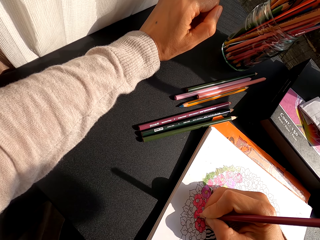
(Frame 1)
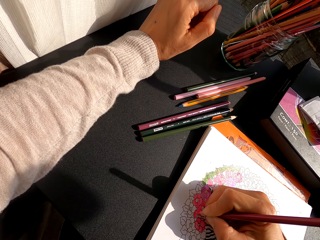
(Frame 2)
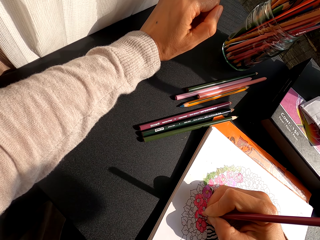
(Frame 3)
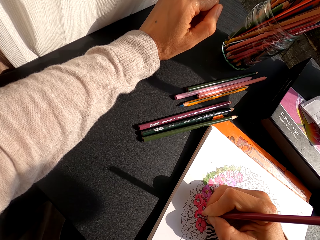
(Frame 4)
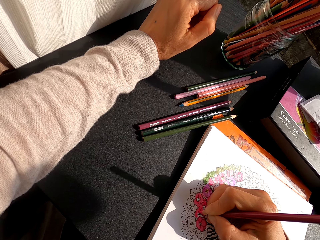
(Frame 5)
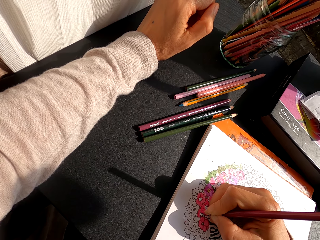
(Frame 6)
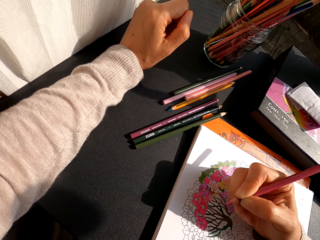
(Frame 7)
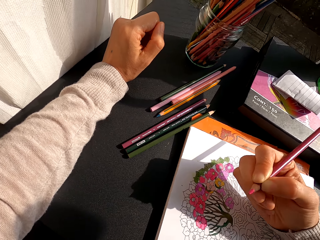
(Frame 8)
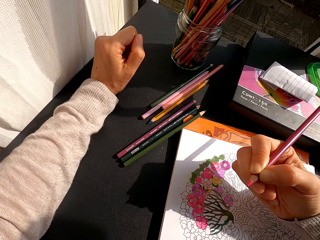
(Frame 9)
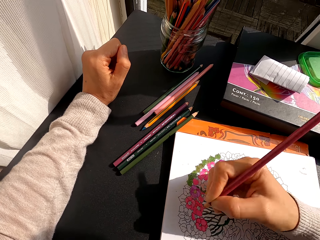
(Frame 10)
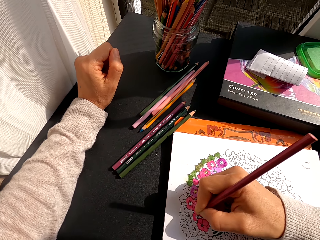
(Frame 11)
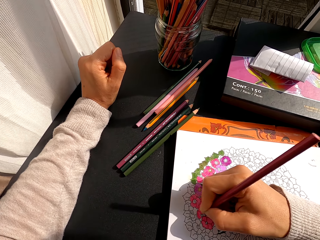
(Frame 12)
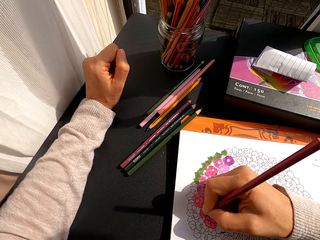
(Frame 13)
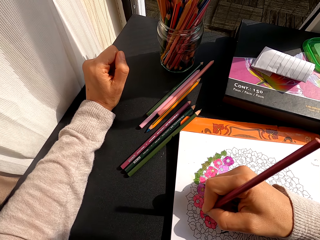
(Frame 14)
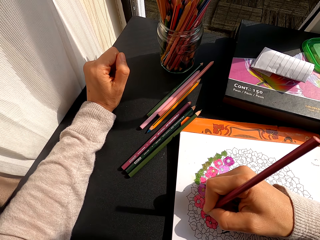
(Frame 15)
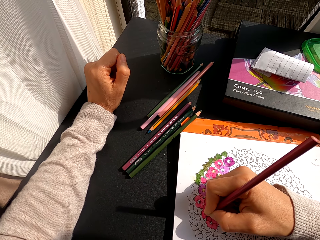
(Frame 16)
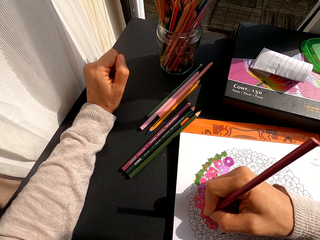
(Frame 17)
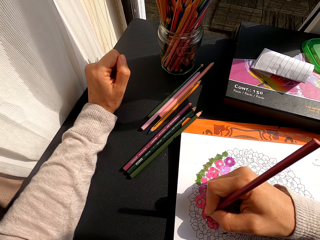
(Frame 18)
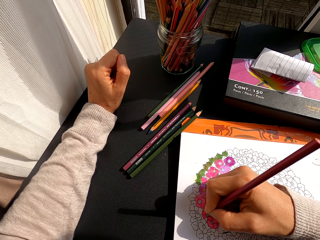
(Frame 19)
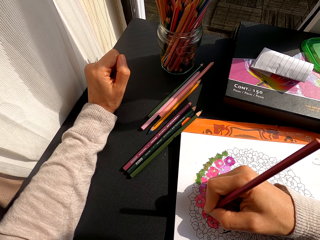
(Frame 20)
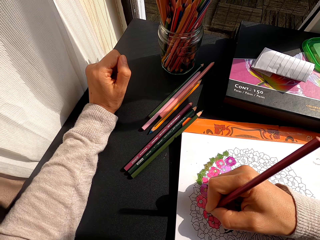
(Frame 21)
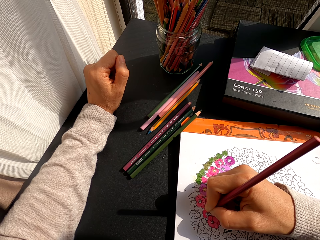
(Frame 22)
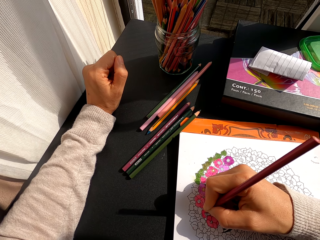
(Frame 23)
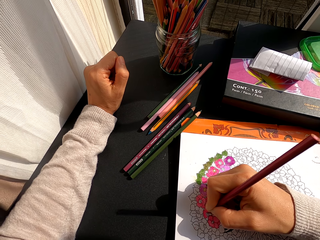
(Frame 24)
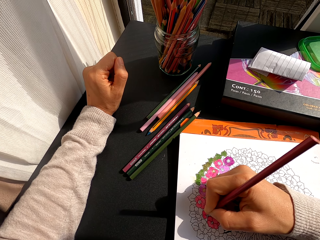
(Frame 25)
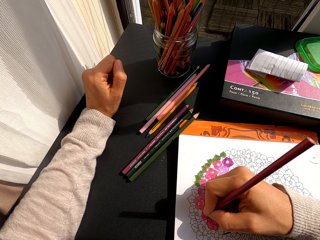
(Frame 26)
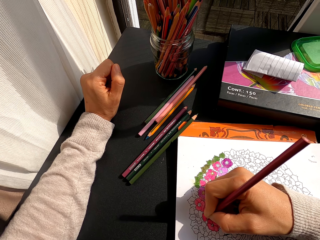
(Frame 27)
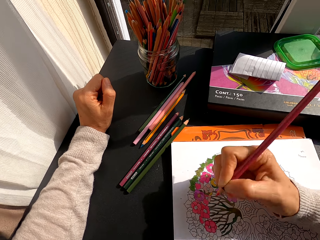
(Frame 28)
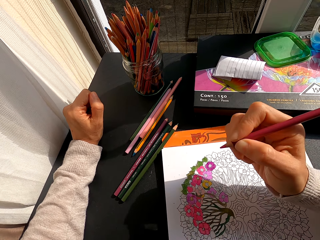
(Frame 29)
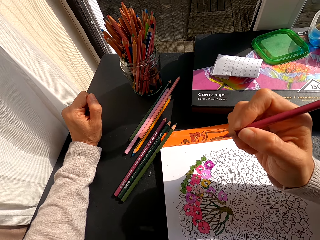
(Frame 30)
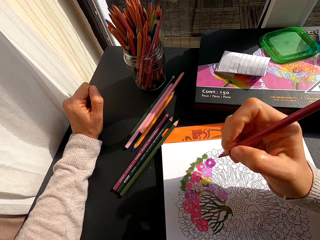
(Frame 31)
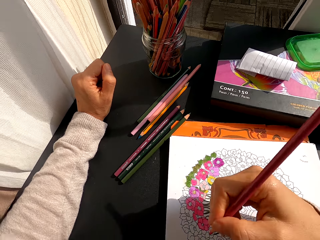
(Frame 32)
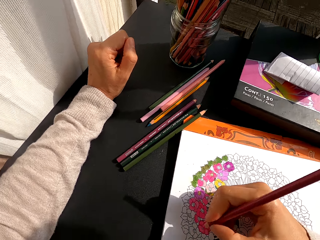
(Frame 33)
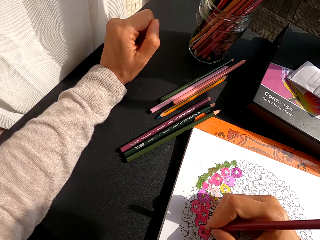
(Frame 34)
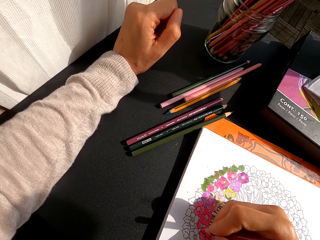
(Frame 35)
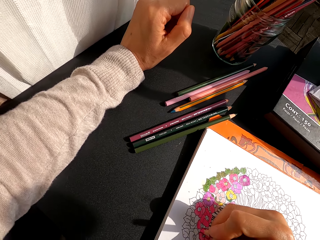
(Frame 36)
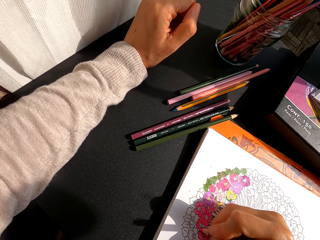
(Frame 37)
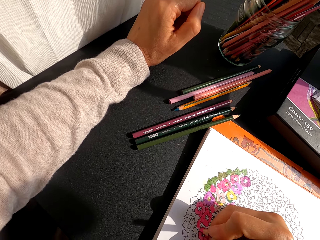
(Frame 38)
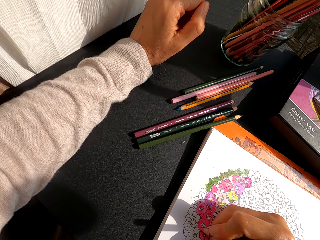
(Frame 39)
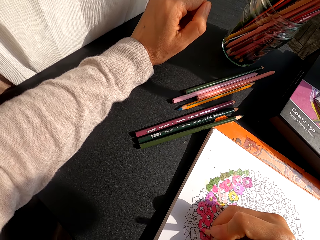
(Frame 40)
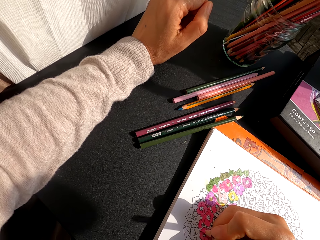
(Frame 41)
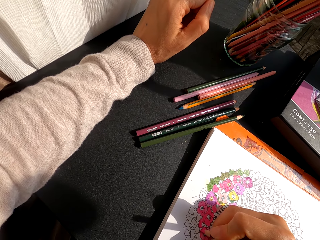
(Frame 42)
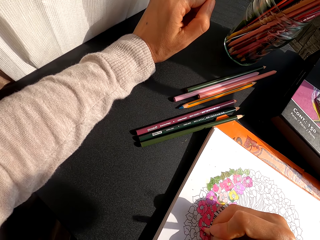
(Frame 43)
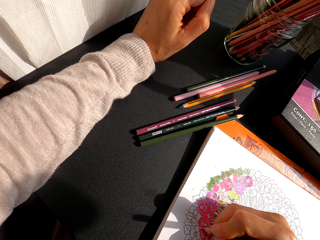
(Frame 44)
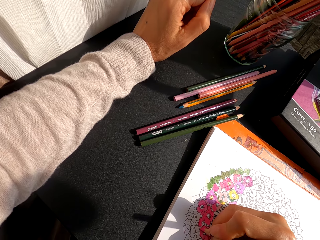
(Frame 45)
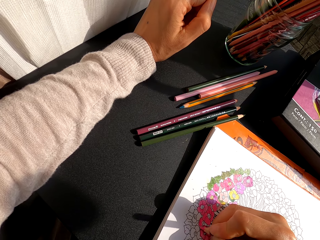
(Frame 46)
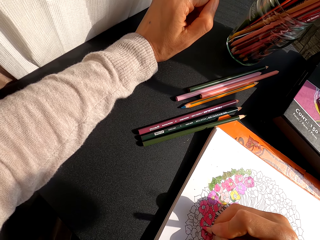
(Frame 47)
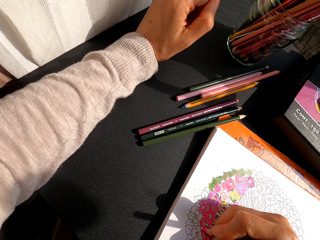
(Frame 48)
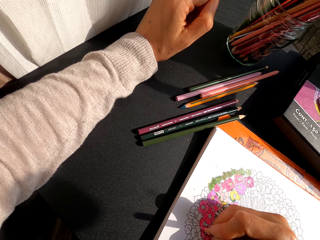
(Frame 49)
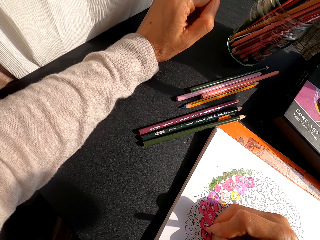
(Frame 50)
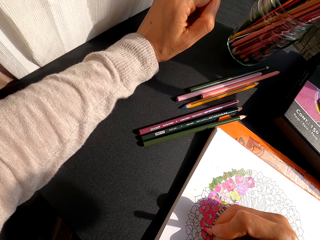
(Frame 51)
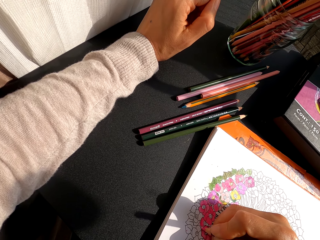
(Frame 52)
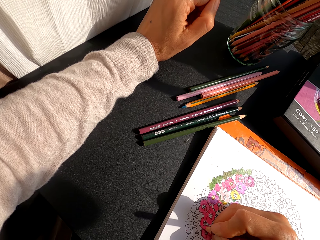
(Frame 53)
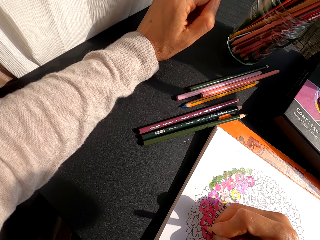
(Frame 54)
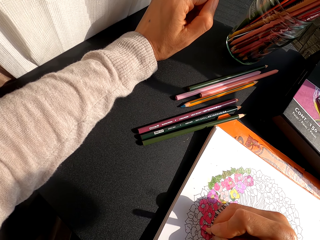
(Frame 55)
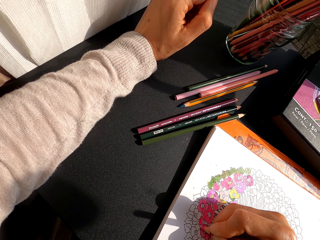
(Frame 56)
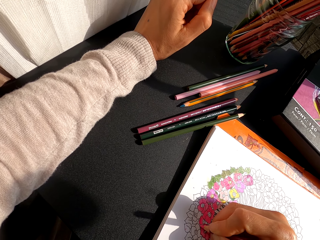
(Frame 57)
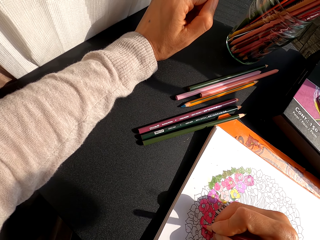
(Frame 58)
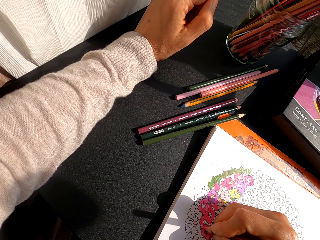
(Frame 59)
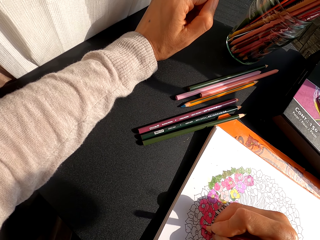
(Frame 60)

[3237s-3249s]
The camera wearer turns to the side. They hold a color pencil repeatedly. They color a drawing on the book. They turn to the side. They hold the color pencil. They color the drawing on the book.

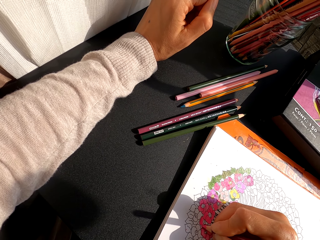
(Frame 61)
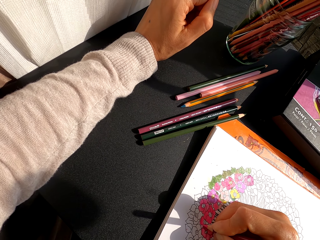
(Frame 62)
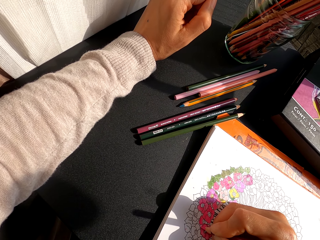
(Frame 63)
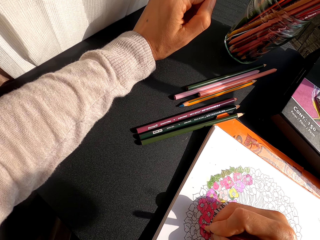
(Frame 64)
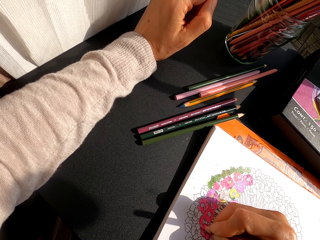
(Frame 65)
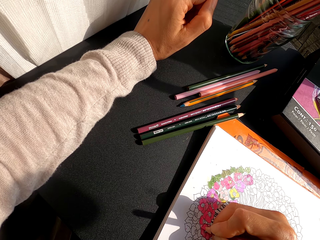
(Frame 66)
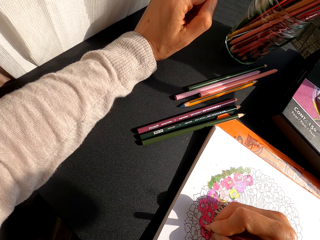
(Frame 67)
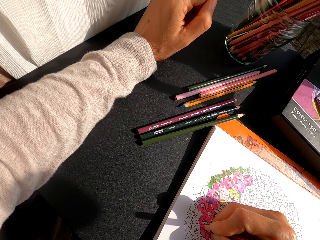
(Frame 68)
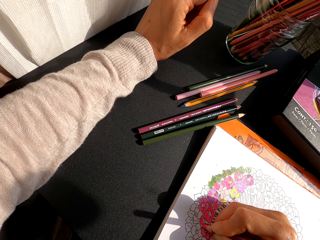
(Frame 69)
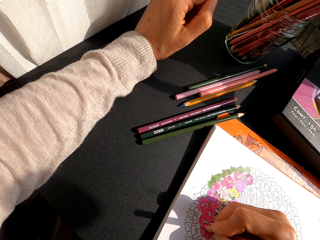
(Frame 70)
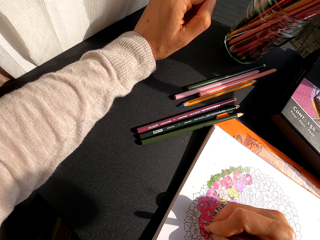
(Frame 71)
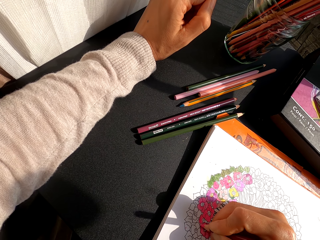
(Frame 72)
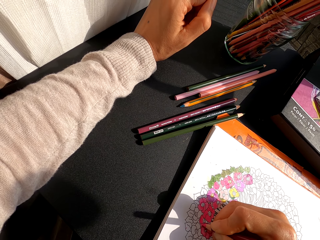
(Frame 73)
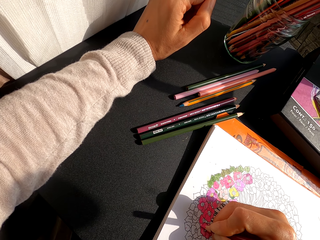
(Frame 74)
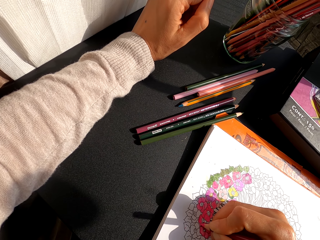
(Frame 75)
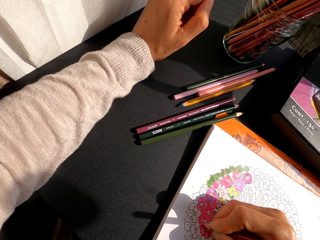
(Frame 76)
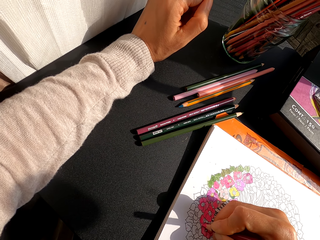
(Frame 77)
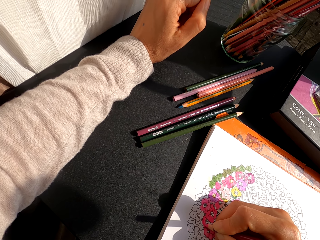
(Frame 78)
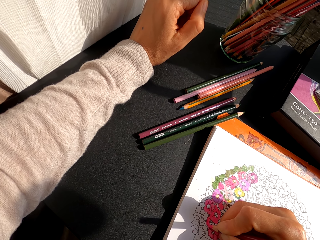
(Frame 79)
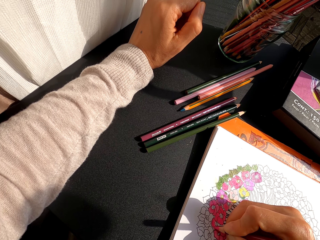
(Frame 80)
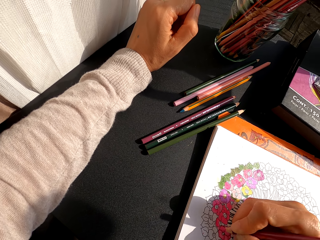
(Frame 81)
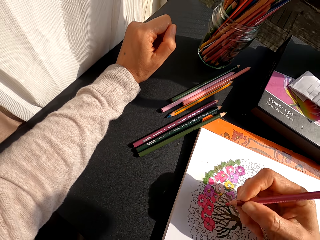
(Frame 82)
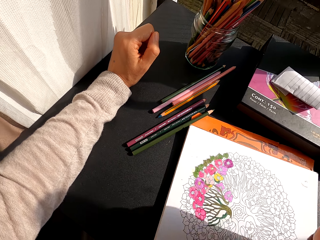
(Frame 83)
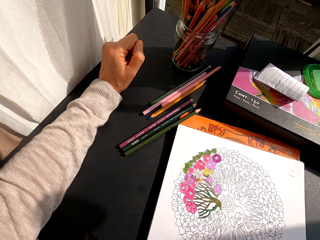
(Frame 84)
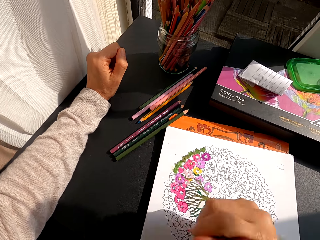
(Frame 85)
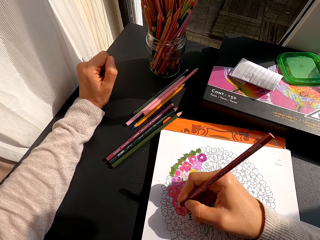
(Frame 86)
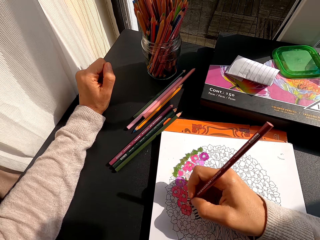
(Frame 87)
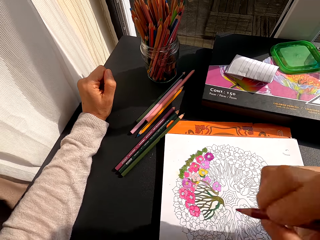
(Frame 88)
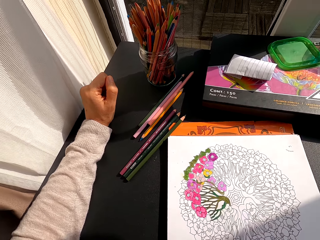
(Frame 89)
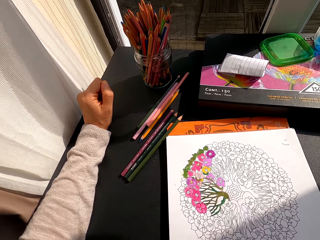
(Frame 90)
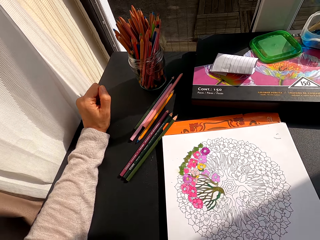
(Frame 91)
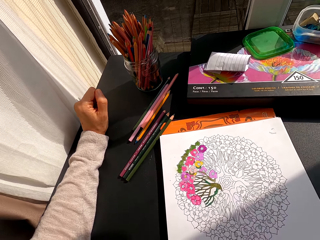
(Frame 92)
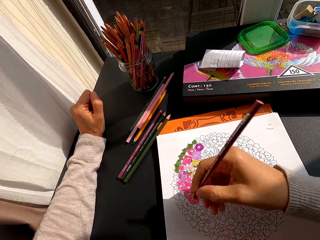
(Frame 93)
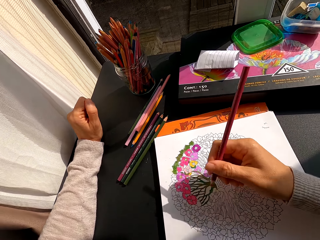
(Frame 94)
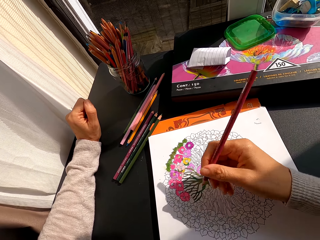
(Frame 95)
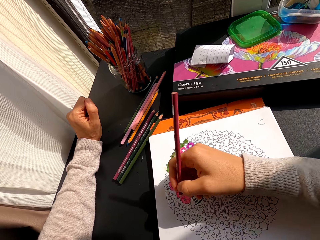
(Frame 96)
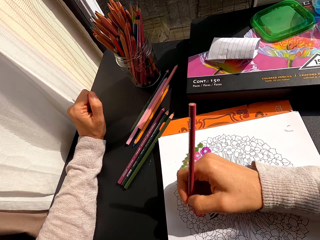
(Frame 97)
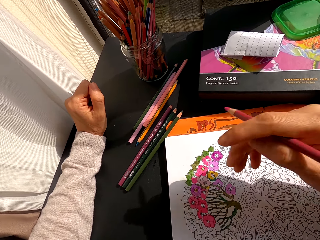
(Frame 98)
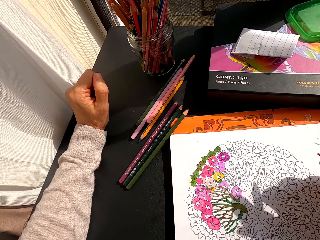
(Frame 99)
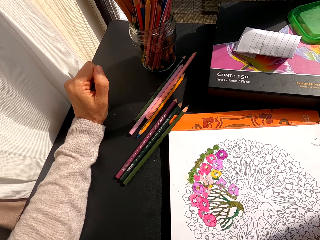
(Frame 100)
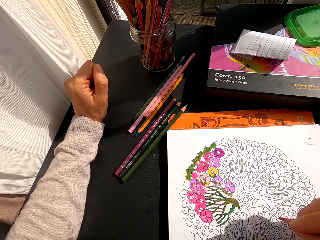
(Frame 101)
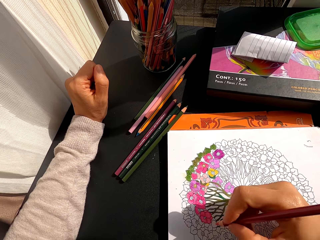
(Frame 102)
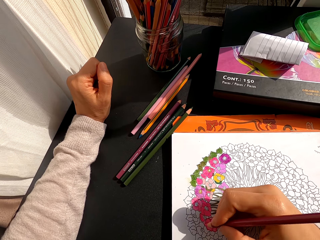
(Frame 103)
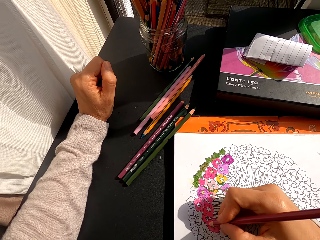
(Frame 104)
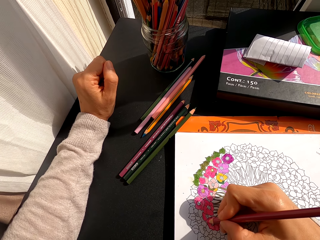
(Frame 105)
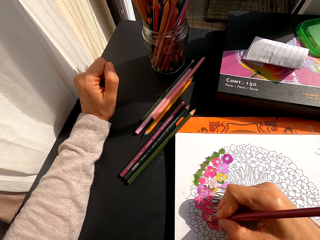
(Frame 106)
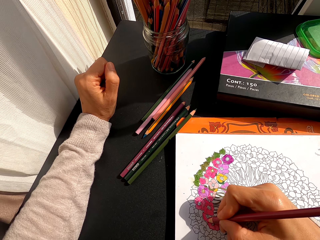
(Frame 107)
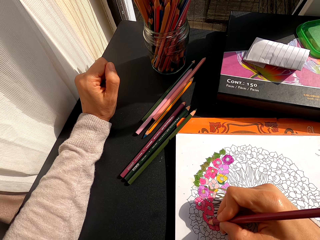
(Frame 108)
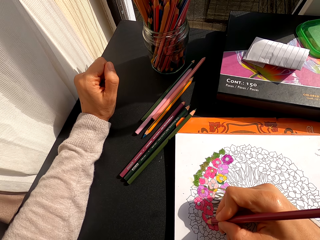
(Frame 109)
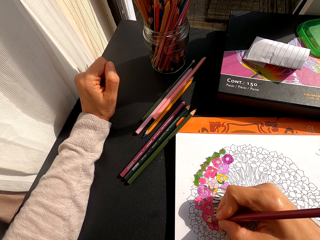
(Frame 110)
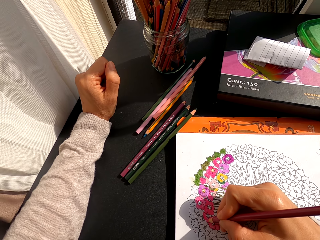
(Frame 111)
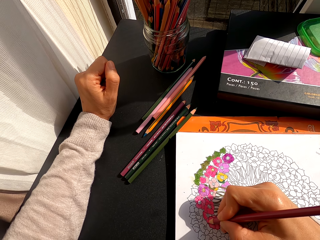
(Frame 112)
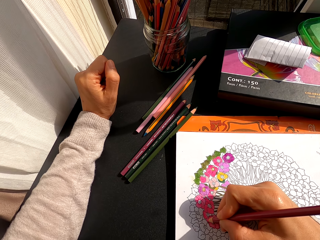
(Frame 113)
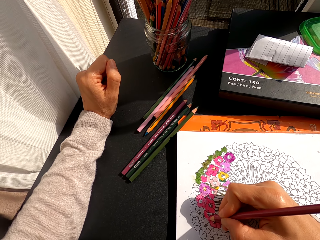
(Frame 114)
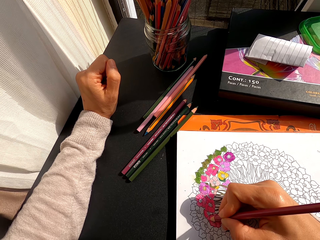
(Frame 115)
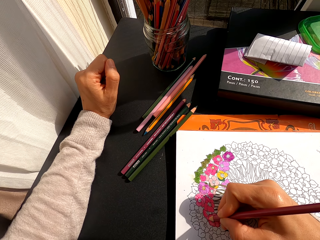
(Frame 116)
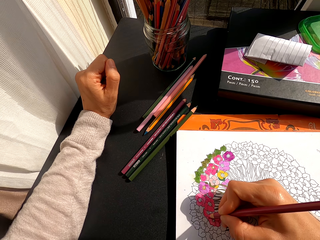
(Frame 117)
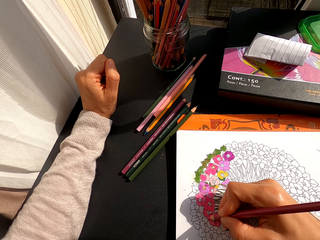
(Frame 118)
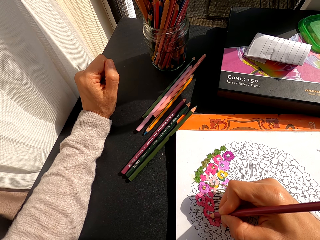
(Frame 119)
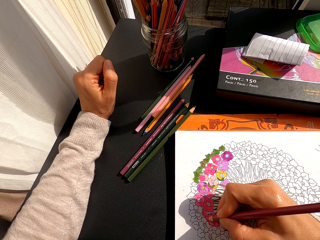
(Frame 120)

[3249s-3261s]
The camera wearer turns around. They hold a color pencil. They turn around. They hold the color pencil. They color a drawing on the book with the color pencil.
